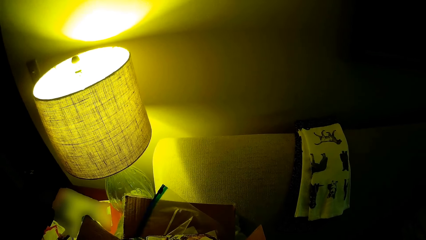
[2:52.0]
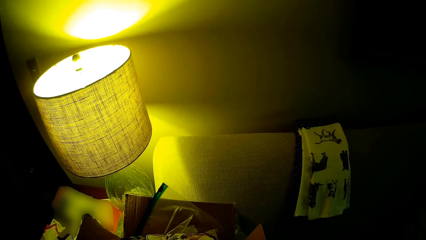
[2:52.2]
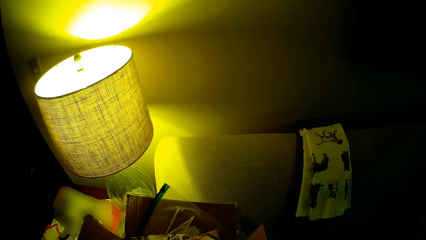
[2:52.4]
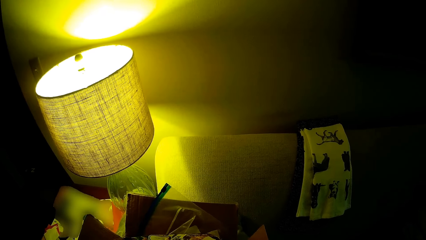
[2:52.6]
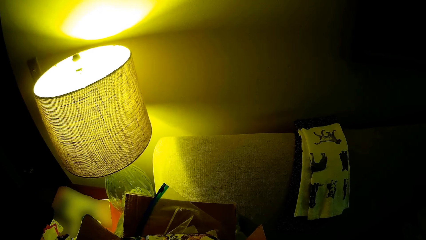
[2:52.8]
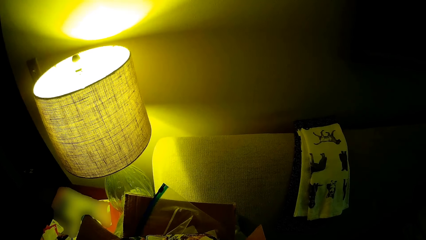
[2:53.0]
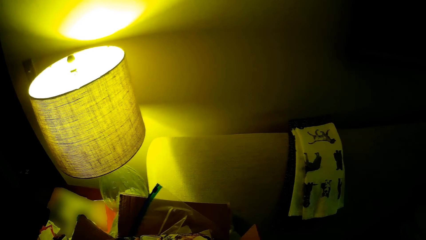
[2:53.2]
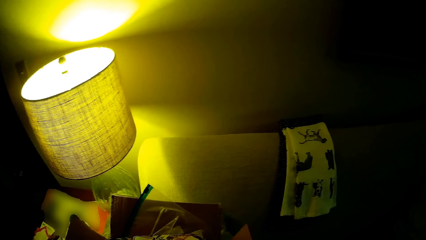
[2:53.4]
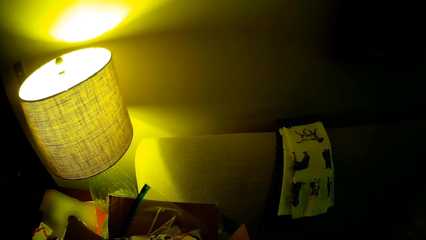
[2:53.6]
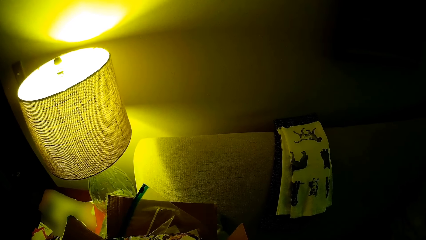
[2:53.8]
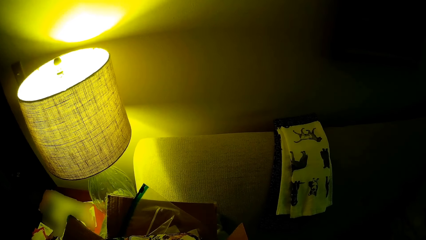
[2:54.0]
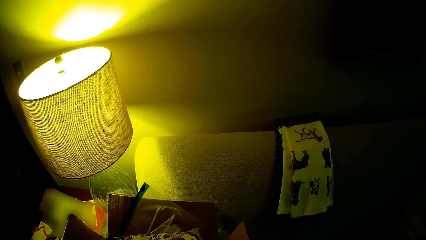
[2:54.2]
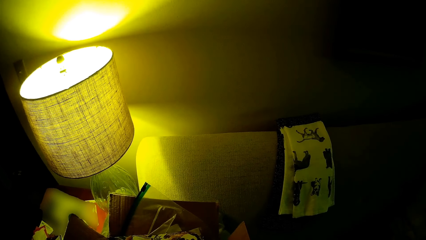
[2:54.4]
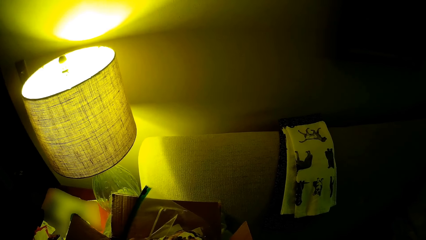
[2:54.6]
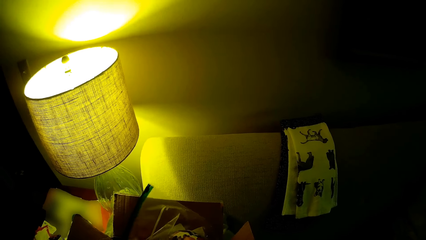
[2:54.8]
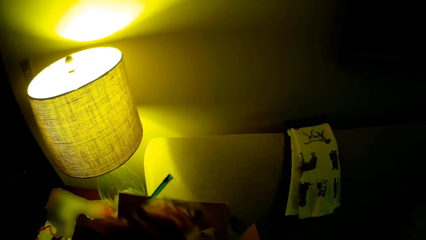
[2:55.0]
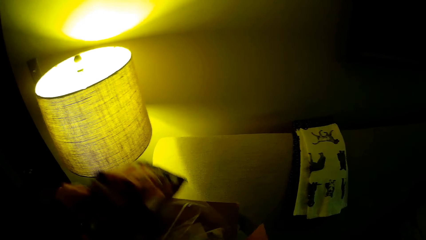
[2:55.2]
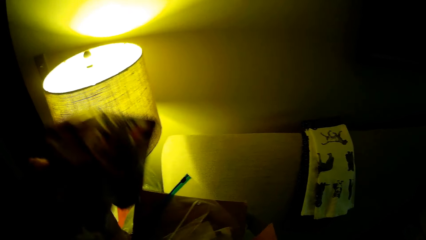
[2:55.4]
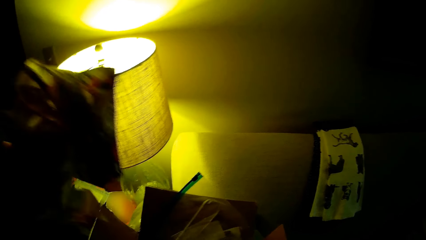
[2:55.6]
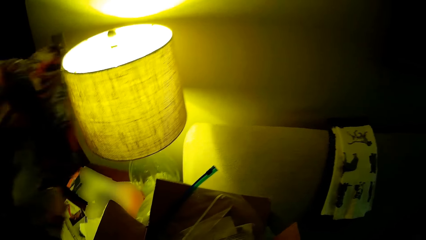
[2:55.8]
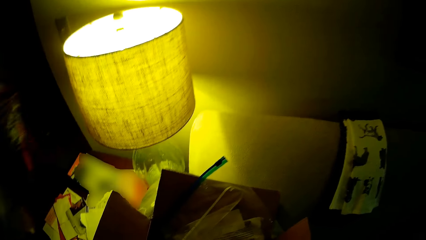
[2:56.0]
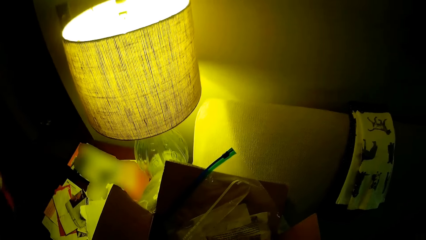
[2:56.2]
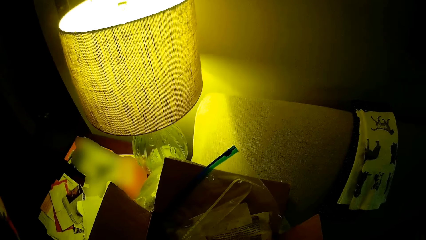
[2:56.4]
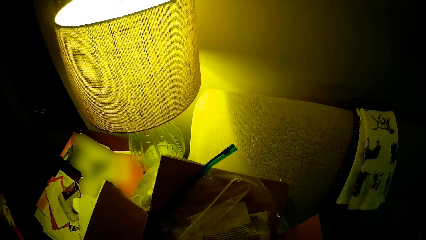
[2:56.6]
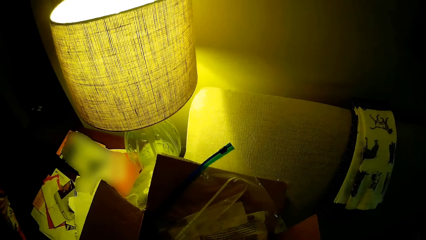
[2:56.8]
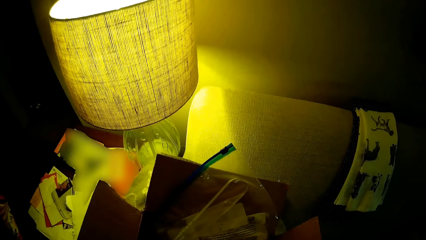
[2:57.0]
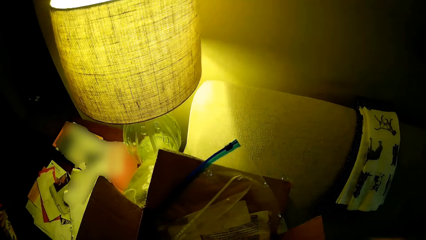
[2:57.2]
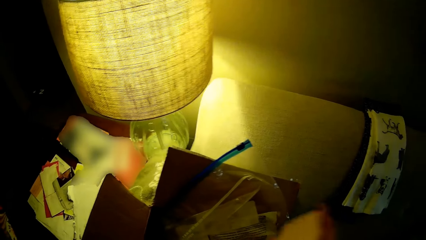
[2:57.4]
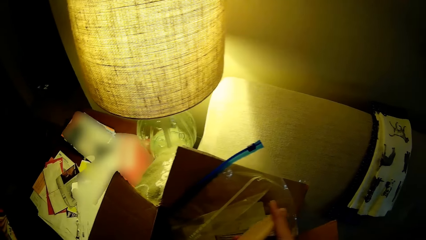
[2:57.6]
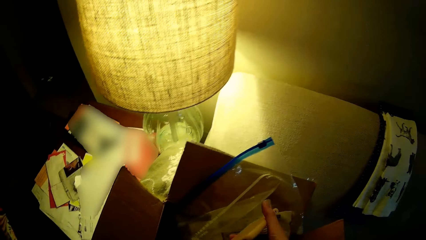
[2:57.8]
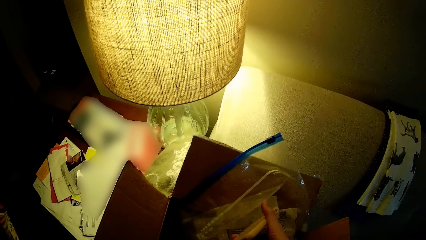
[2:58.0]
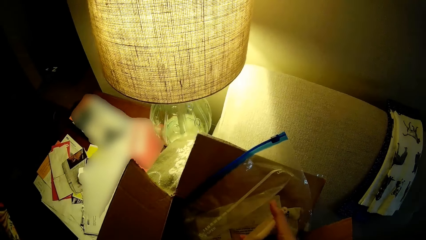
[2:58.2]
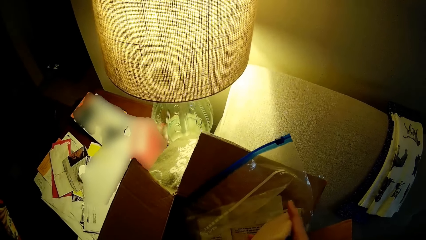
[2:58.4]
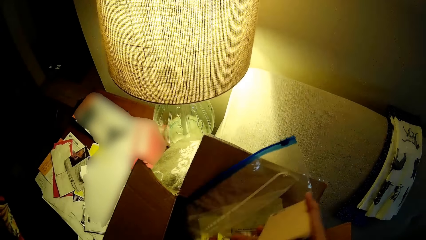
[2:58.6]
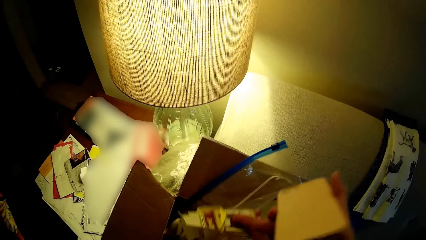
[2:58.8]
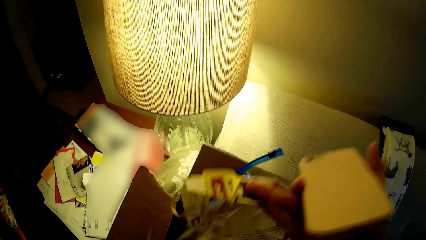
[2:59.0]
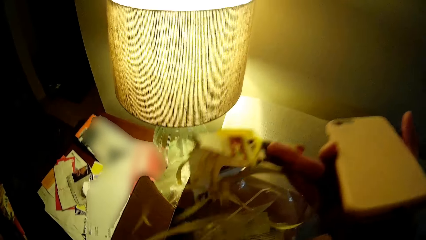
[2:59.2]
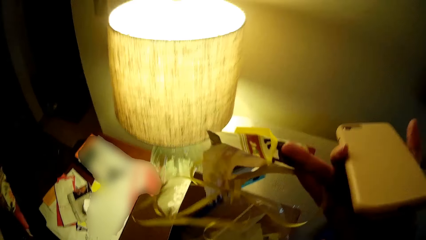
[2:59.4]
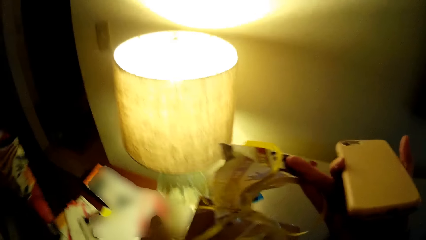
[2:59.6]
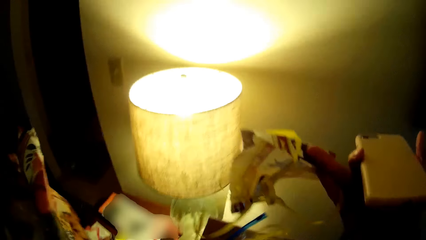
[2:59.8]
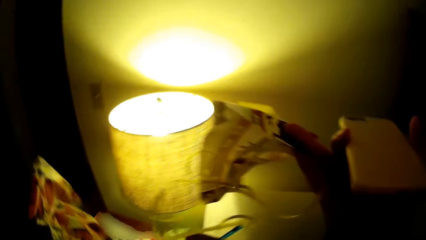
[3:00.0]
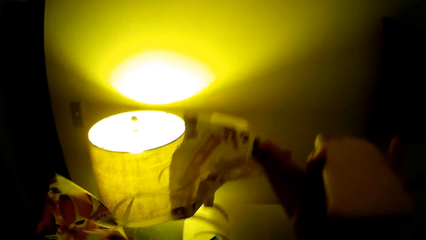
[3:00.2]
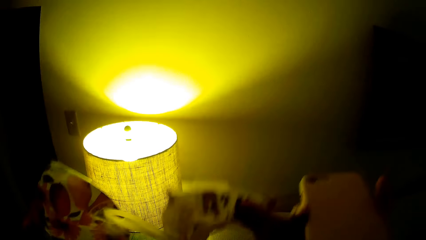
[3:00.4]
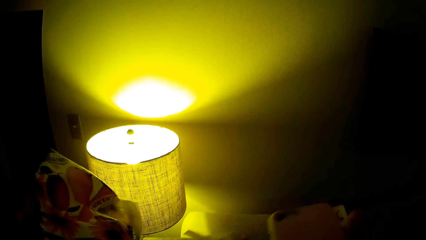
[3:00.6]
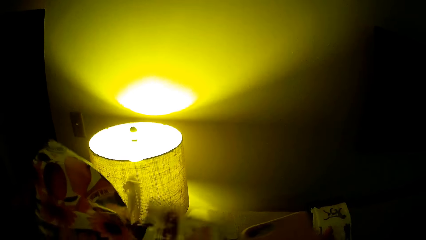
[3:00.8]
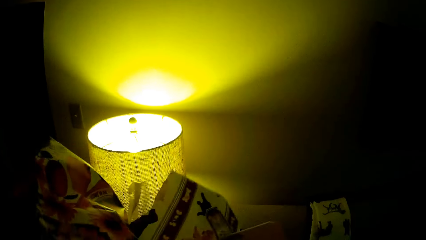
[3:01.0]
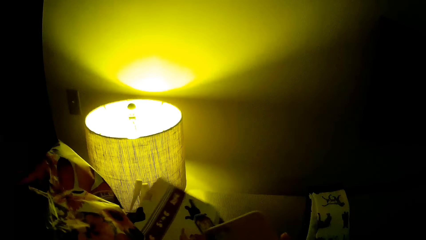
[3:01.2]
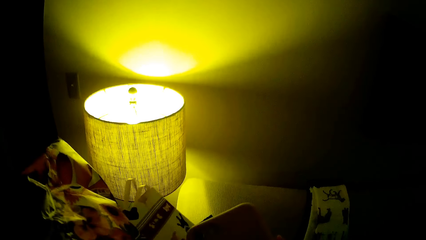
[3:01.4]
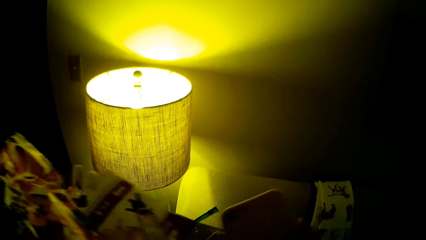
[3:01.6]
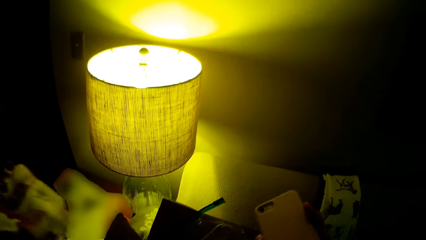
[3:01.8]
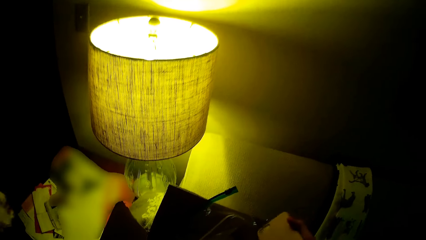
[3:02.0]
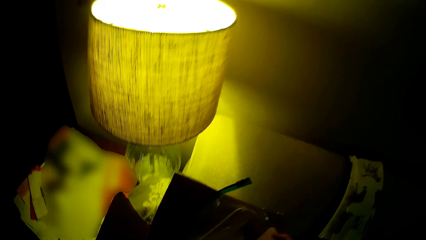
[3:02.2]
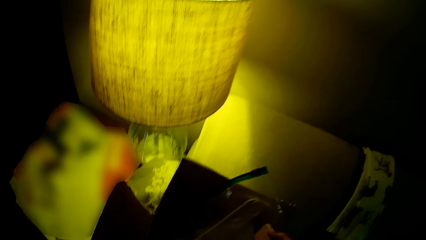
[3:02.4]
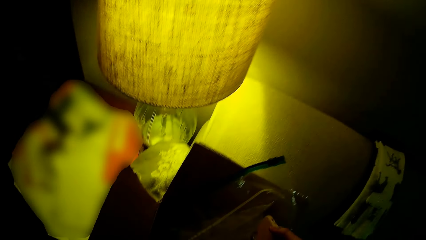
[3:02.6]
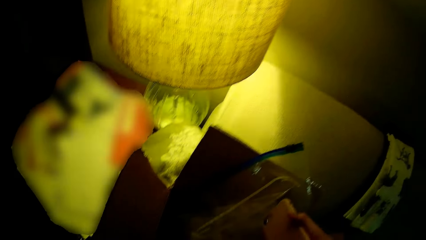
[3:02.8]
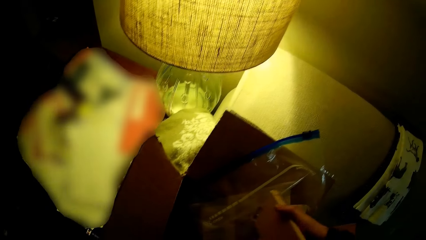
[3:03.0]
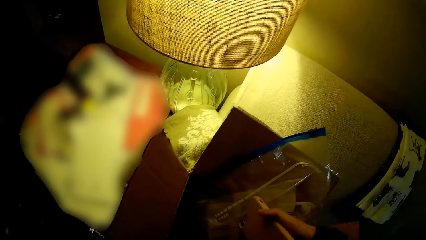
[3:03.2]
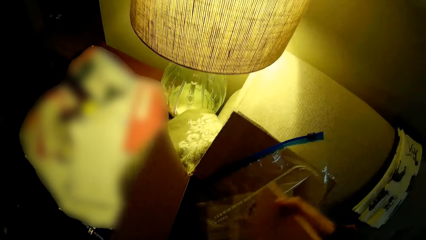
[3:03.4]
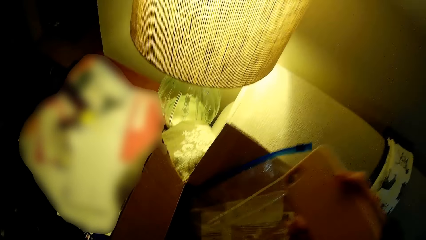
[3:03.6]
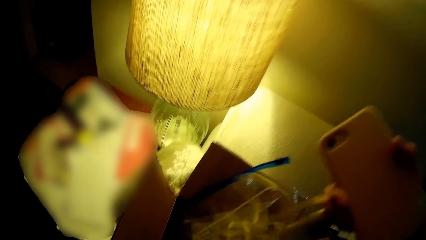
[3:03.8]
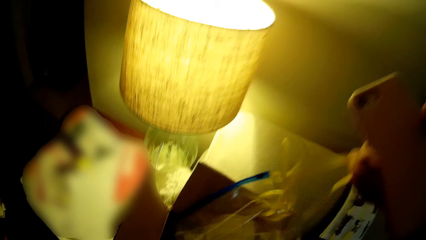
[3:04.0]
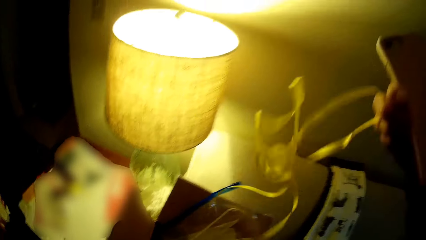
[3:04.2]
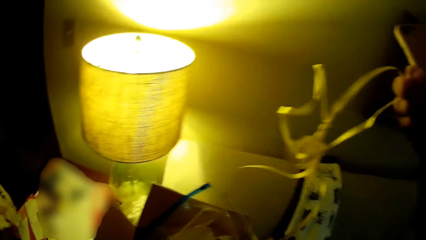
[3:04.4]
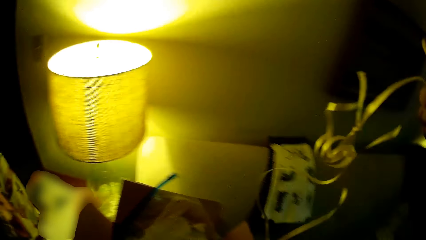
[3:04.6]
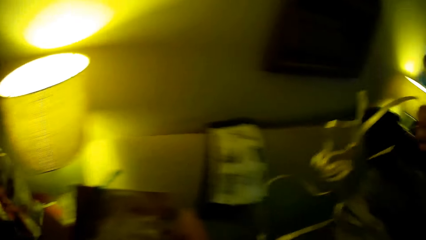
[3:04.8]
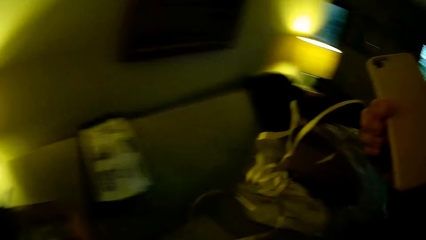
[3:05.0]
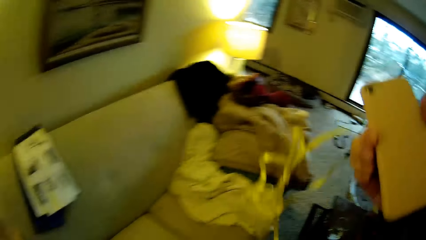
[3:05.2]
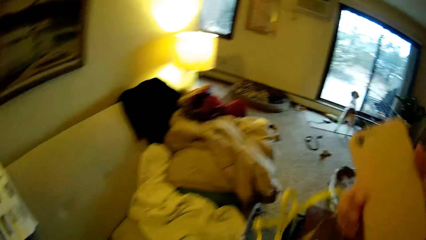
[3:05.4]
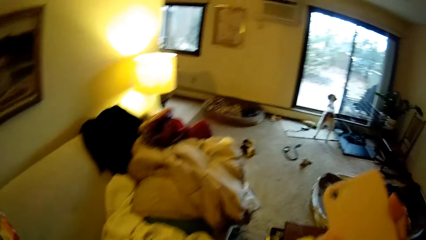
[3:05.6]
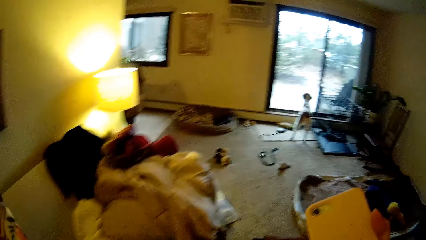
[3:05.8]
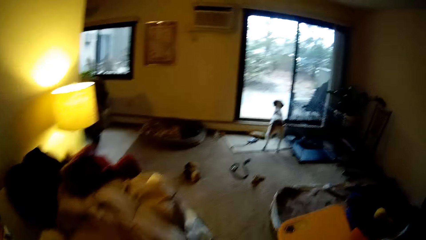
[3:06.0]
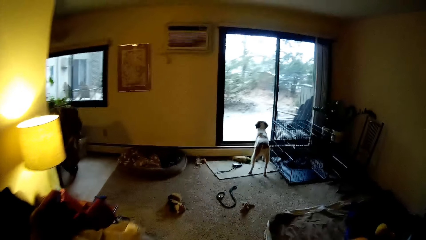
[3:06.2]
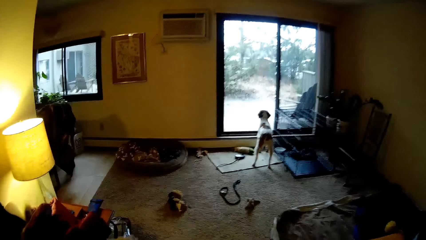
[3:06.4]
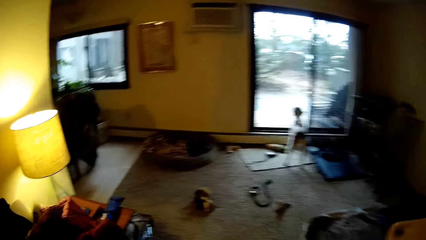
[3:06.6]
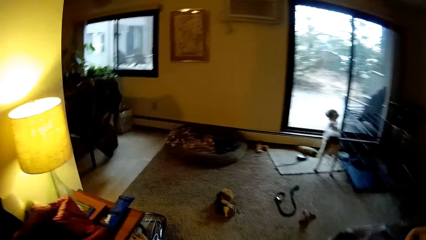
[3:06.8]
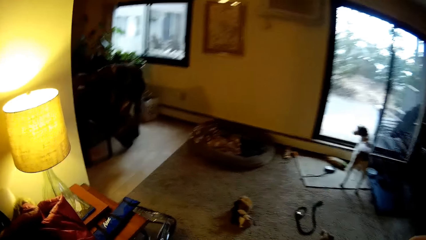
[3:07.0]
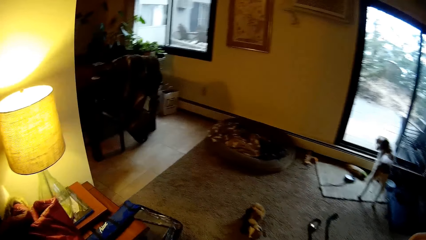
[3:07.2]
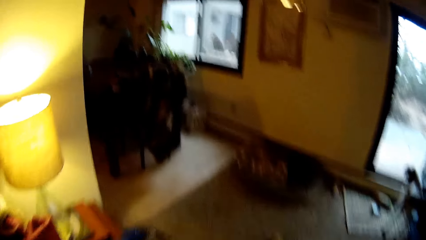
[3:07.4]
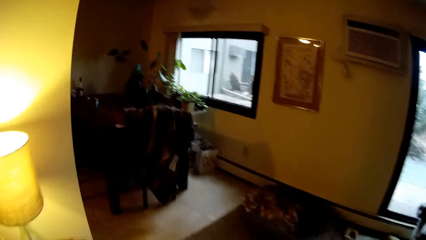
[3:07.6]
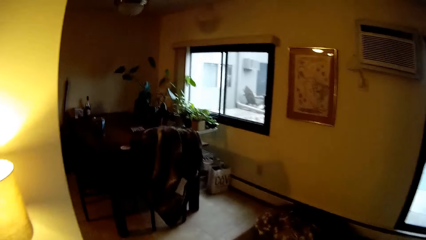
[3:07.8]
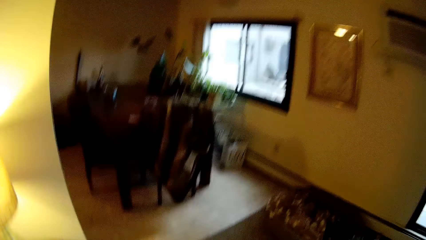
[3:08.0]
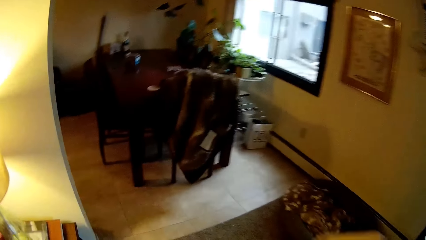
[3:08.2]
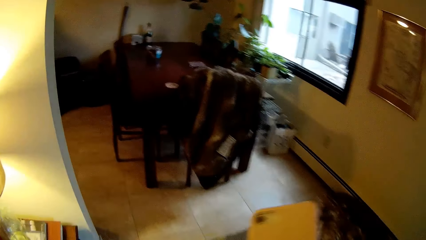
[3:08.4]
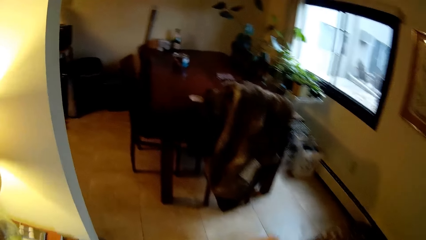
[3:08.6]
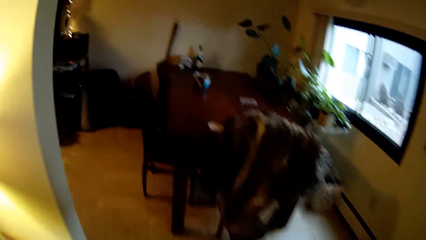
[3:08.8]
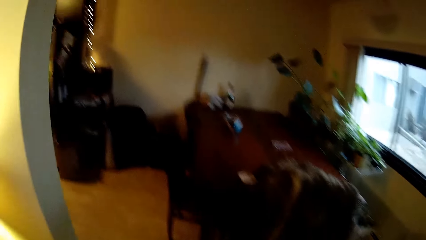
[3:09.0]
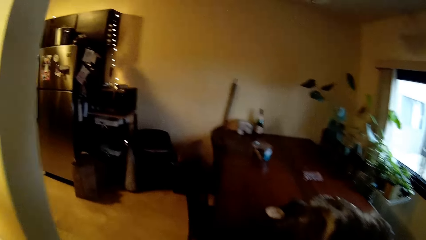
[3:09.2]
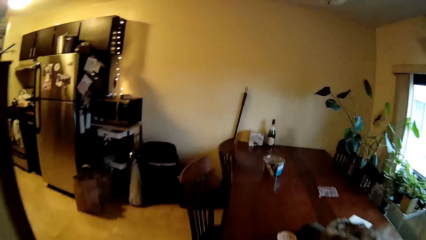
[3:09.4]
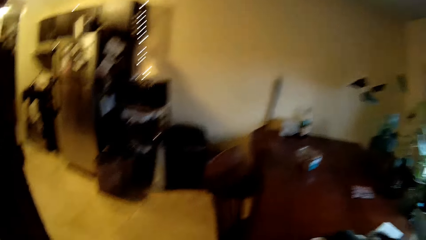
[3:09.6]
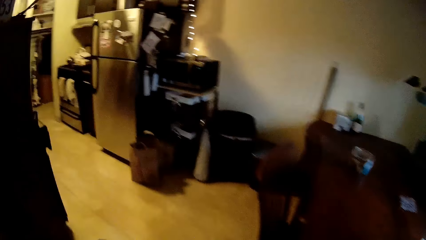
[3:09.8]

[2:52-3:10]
The camera wearer picks up a piece of fabric from a box on top of the couch with his left hand. He checks in the box. He picks up a paper craft from the box with his right hand. He passes the paper craft to his left hand. He checks in the box. He picks up a ribbon from the box with his right hand. He walks around the house.
